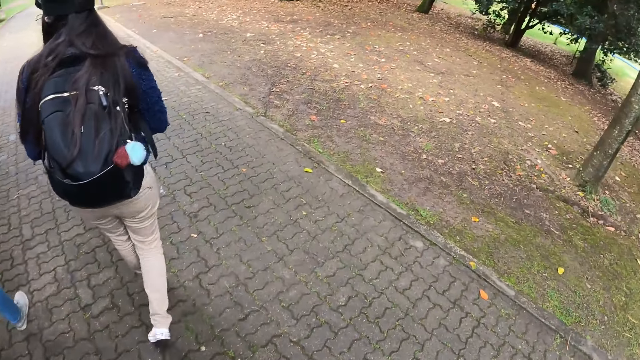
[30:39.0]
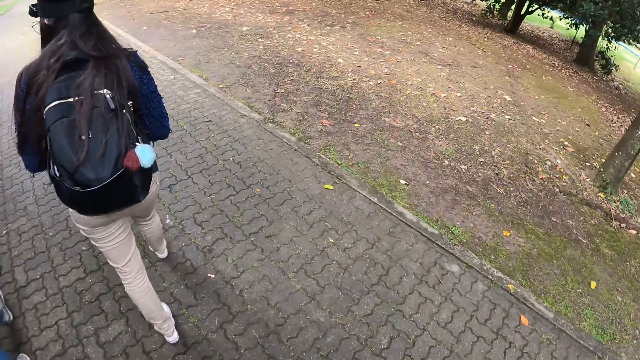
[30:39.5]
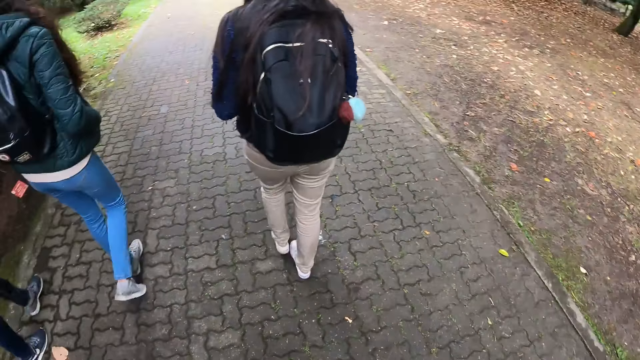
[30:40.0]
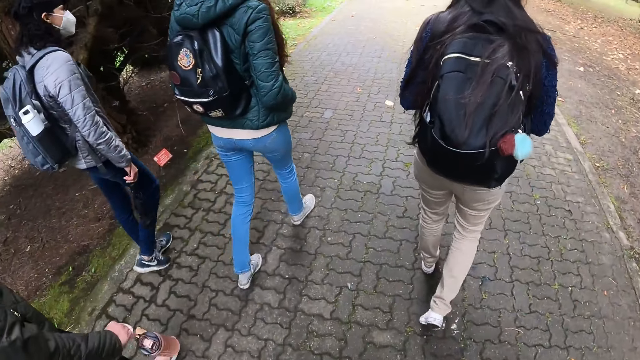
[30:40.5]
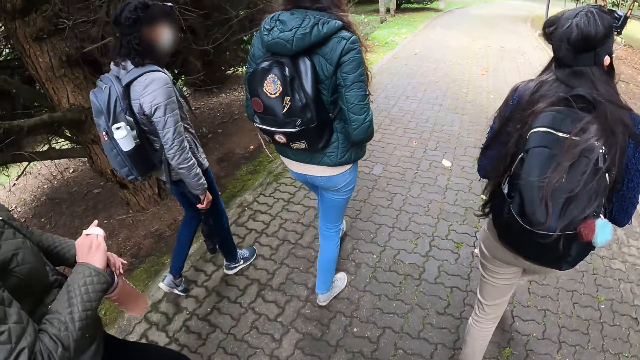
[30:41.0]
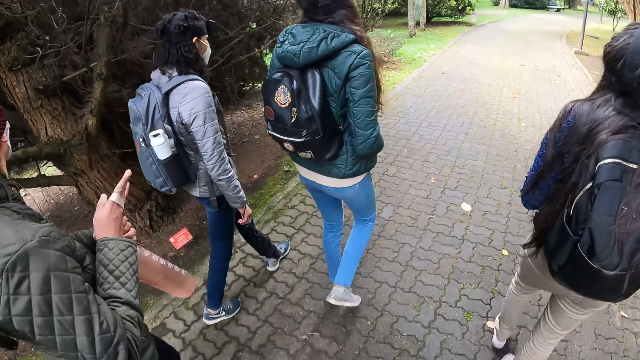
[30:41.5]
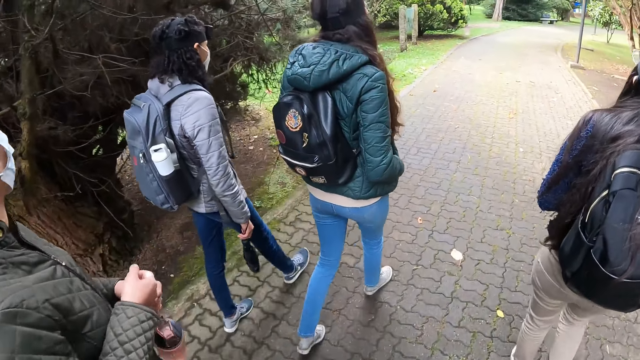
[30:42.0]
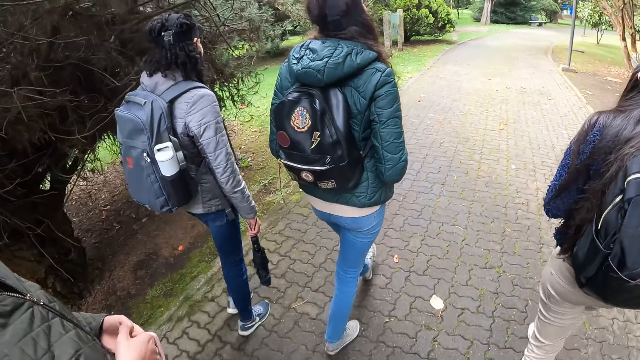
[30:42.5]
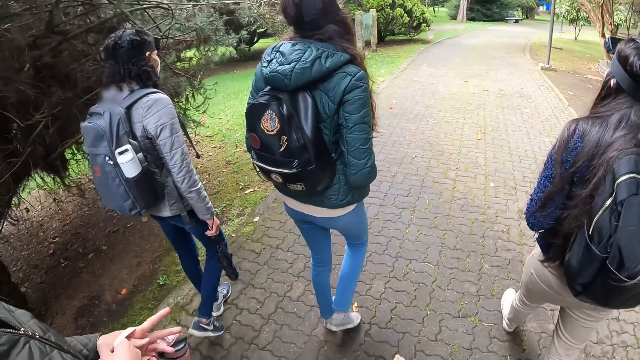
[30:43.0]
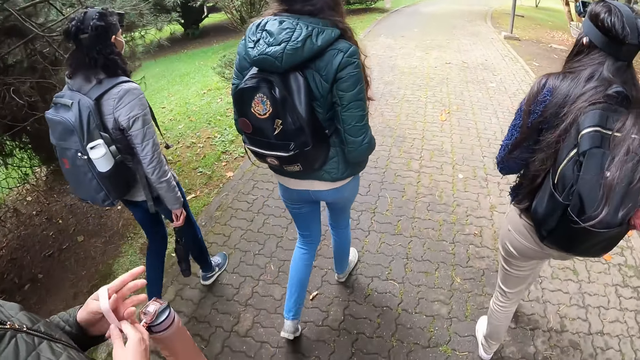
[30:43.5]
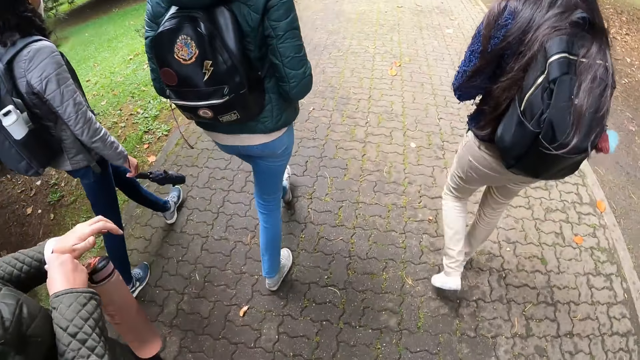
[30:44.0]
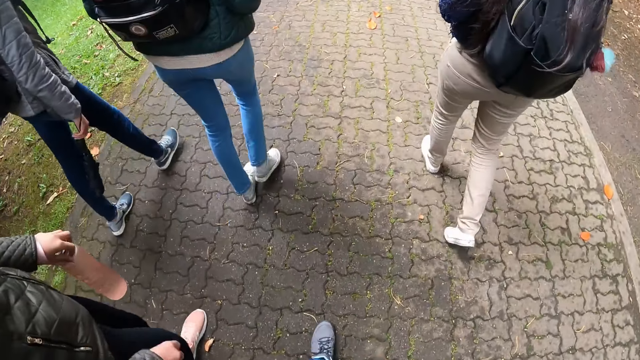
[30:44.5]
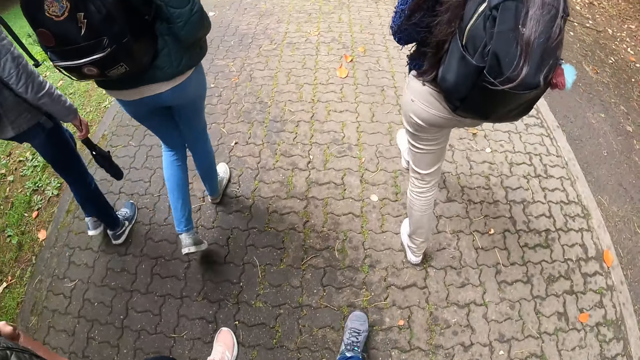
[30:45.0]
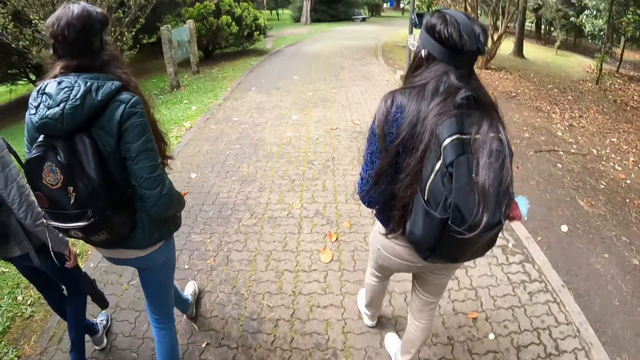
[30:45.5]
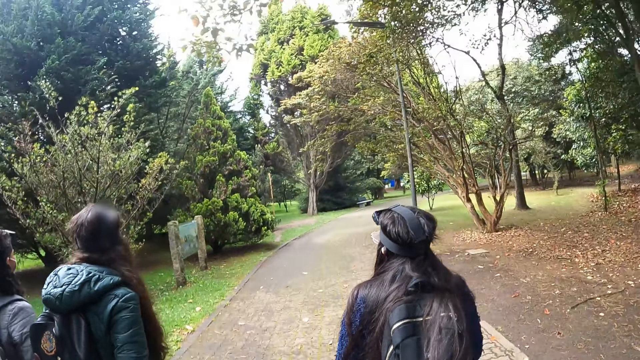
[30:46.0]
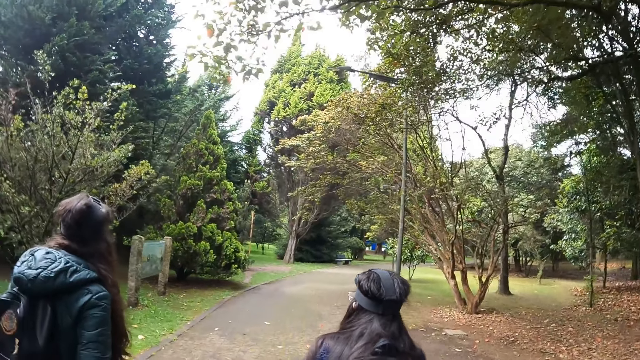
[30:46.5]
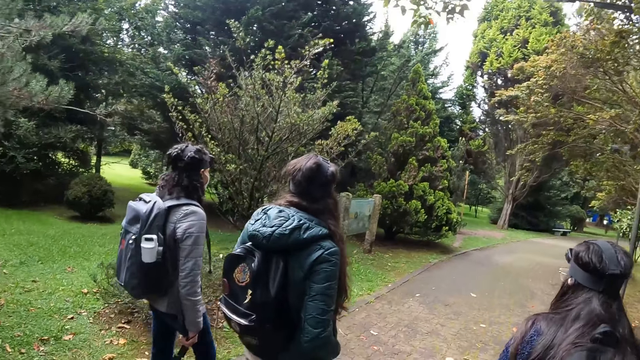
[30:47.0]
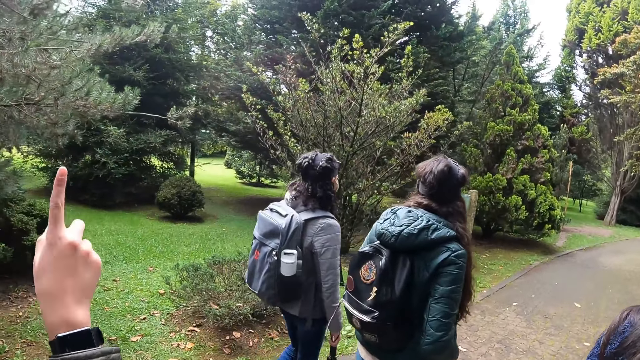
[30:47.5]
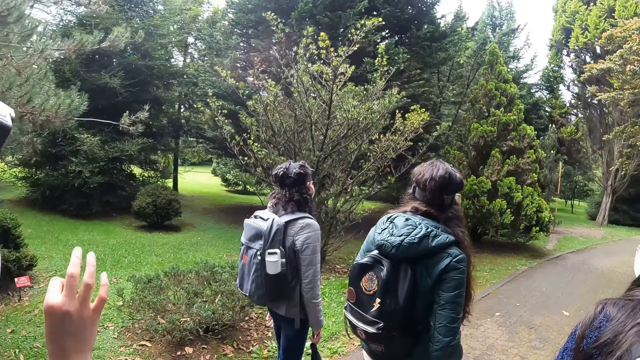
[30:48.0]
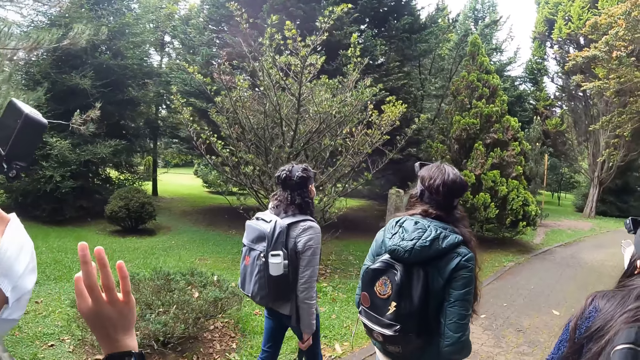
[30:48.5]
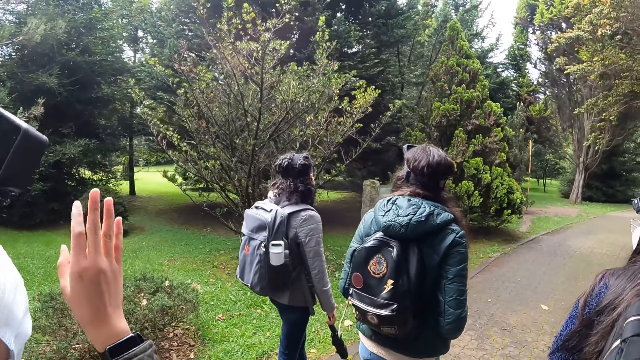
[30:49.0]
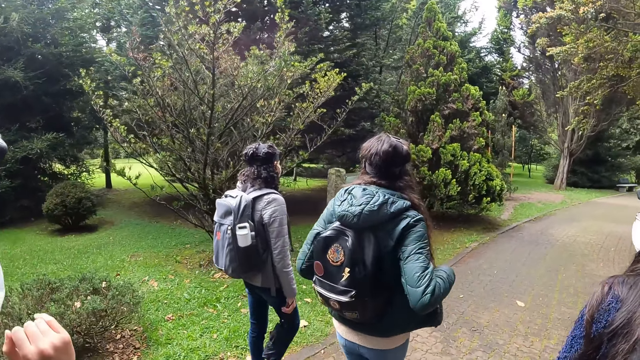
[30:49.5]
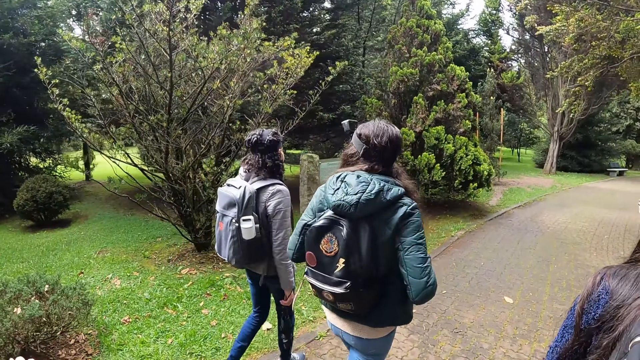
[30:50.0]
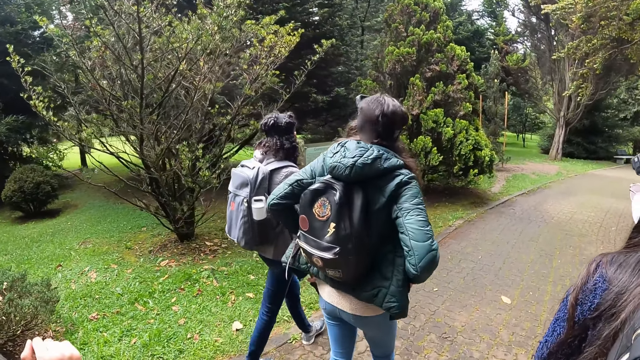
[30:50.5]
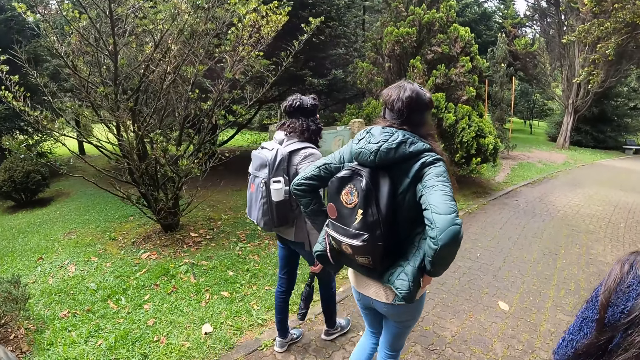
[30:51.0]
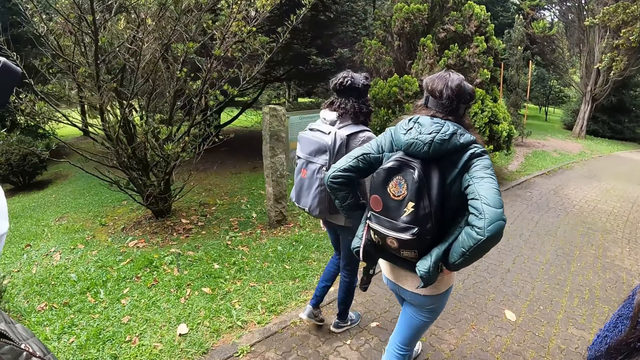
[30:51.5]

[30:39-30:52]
A lady walks around. Another lady walks around. A third lady walks around. The first lady adjusts the band of a bottle in her right hand with her left hand, and wears the bottle with its band in her left hand. The first lady points at the sky and moves her hand. The third lady adjusts her top.

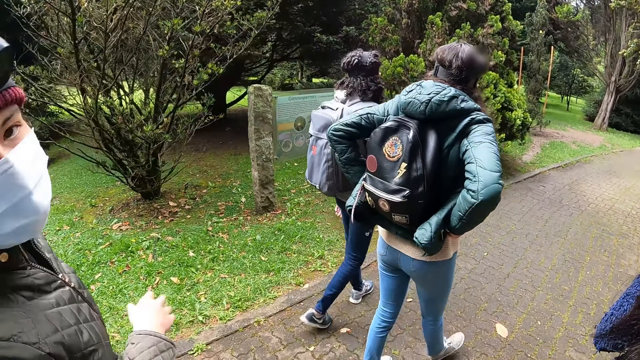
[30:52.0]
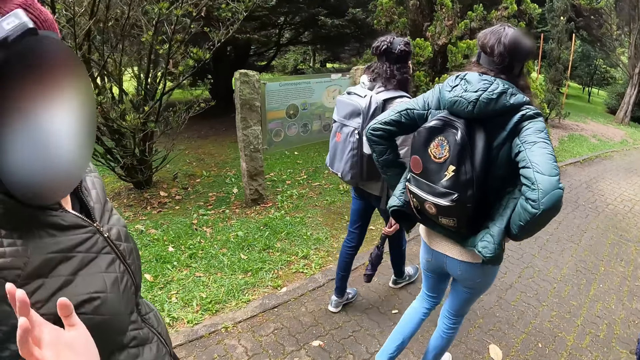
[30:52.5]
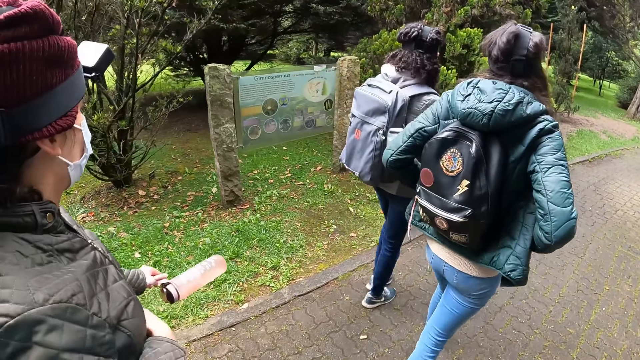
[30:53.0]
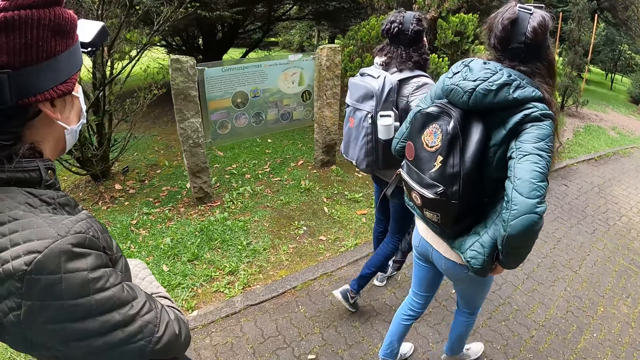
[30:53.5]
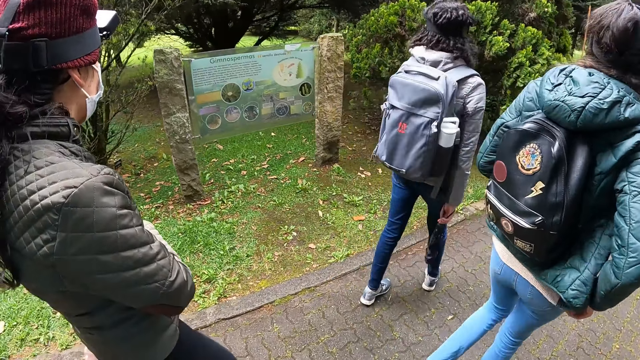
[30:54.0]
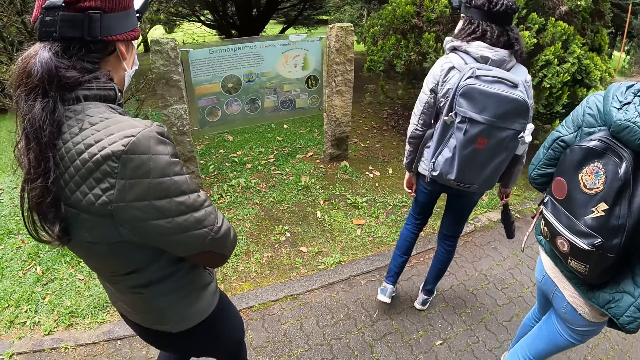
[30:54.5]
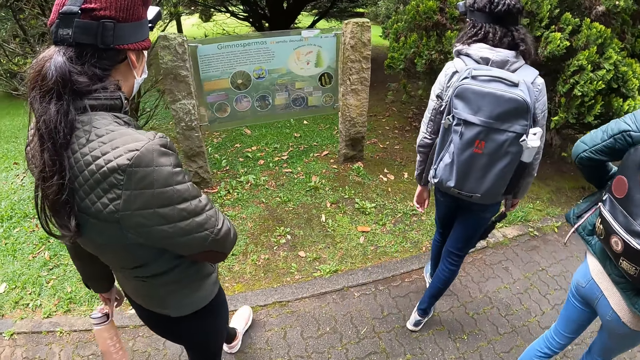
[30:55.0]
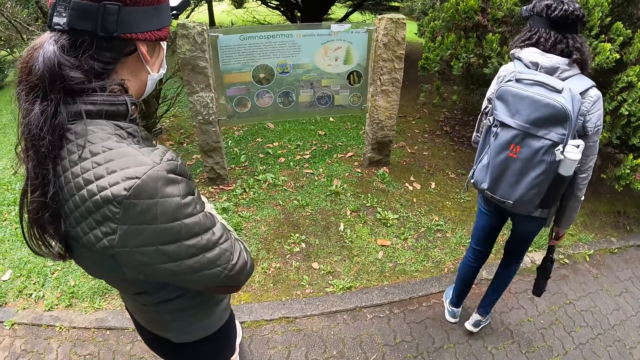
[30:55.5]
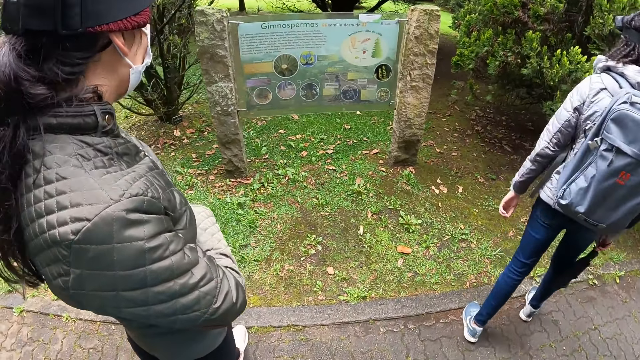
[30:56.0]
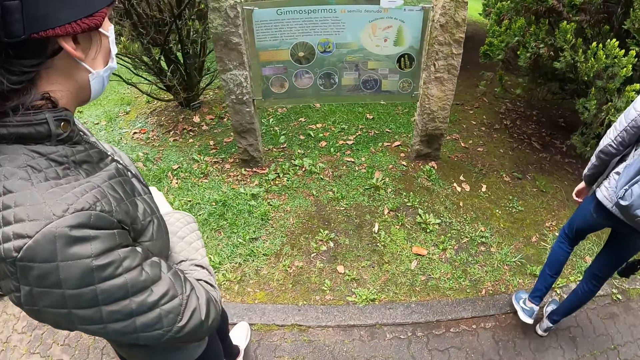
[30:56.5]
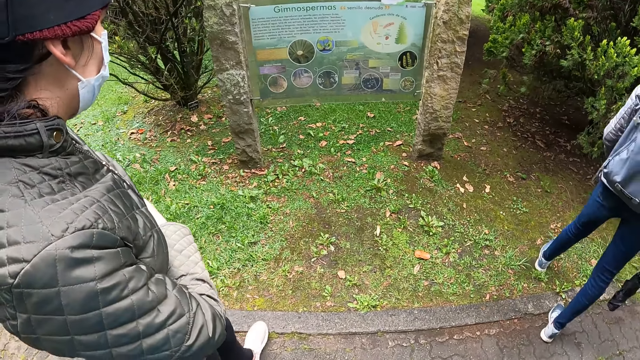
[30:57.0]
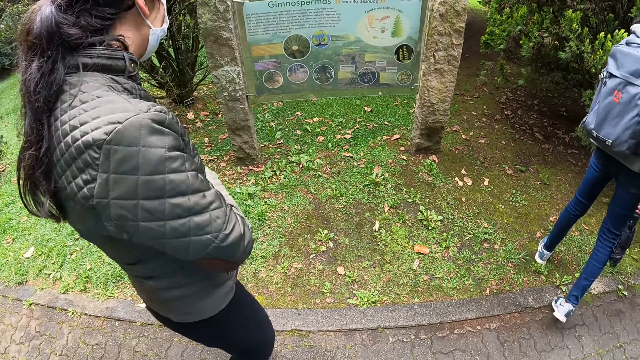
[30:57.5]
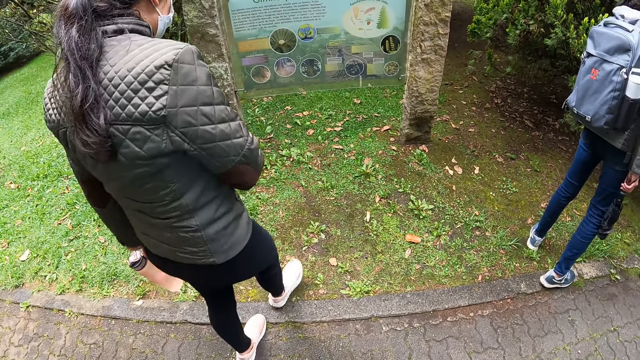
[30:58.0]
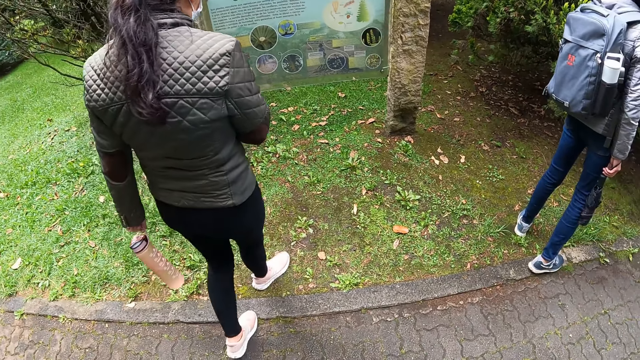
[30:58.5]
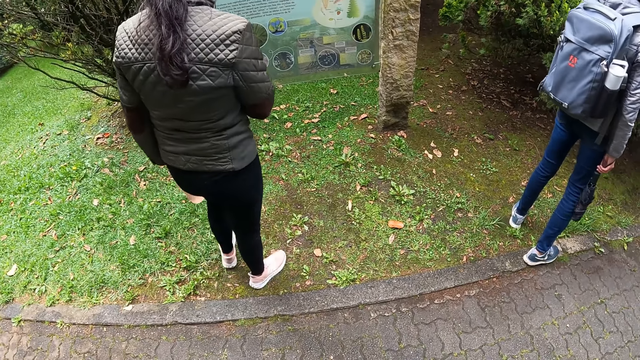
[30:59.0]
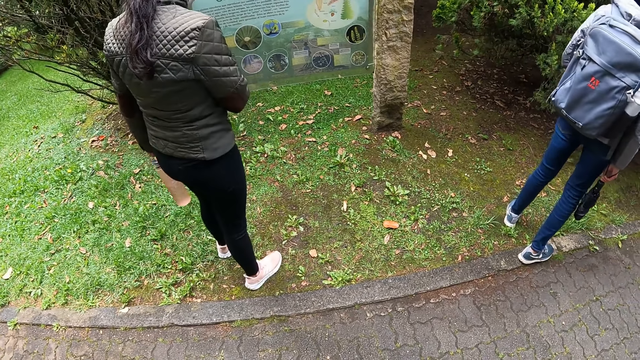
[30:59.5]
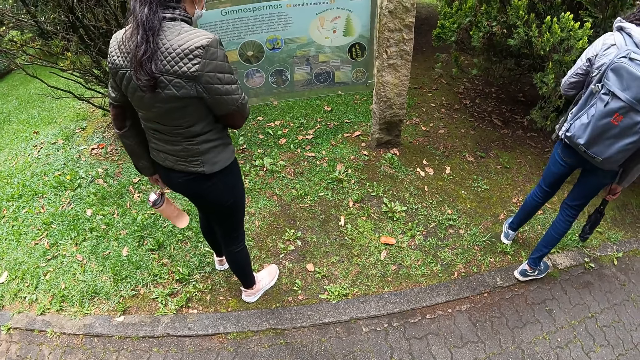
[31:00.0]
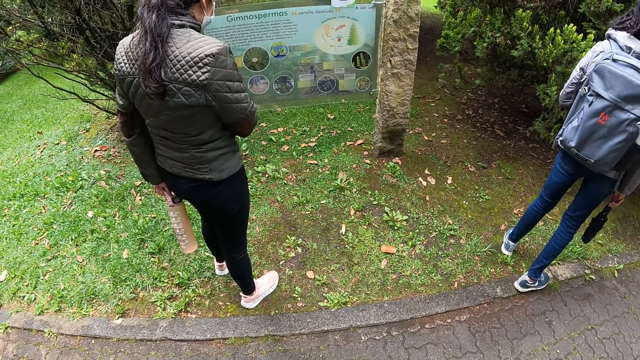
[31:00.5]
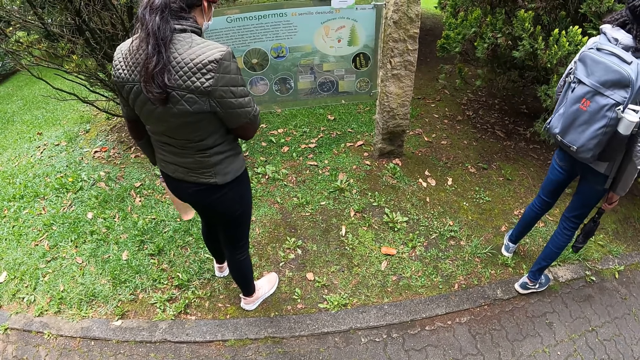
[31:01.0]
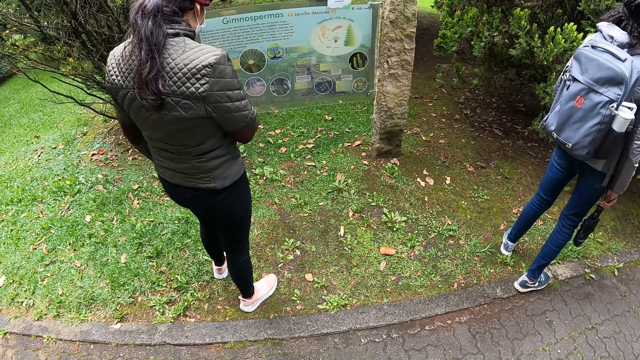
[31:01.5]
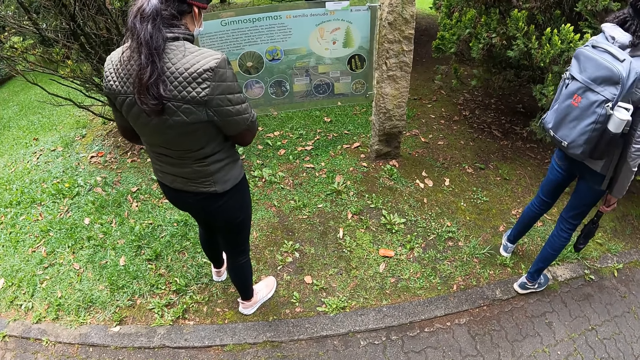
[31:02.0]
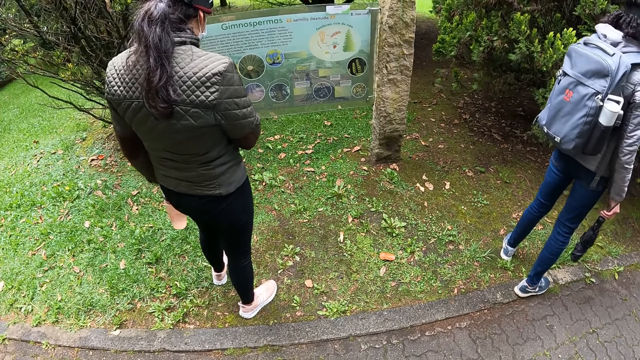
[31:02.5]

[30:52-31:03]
A lady converses with the camera wearer, stands and looks at the plaque sign. Another lady stands. The first lady stares at a poster.
